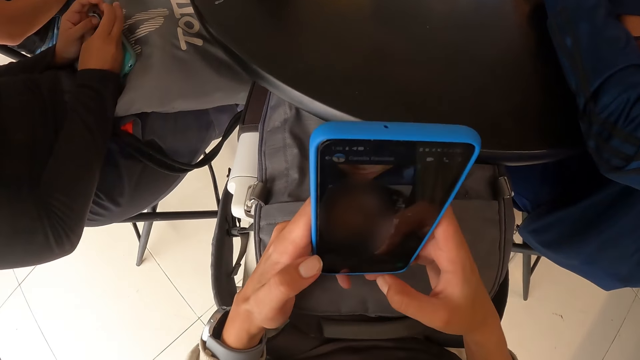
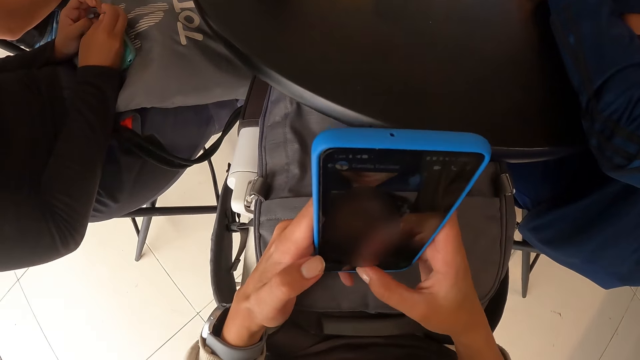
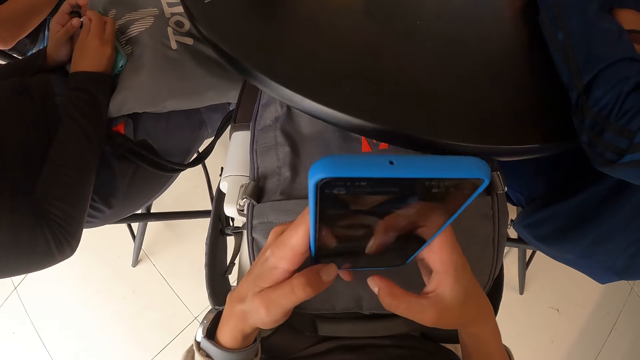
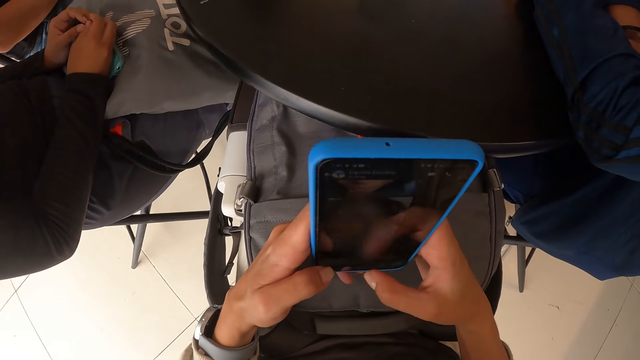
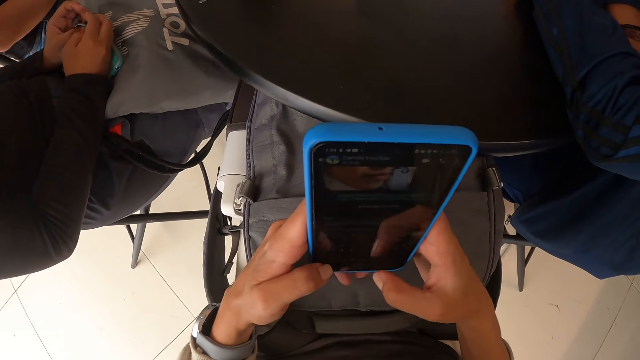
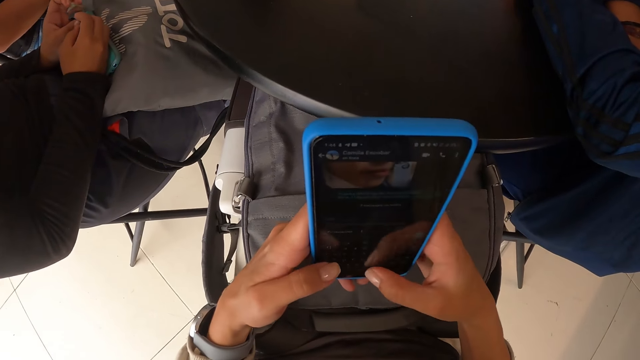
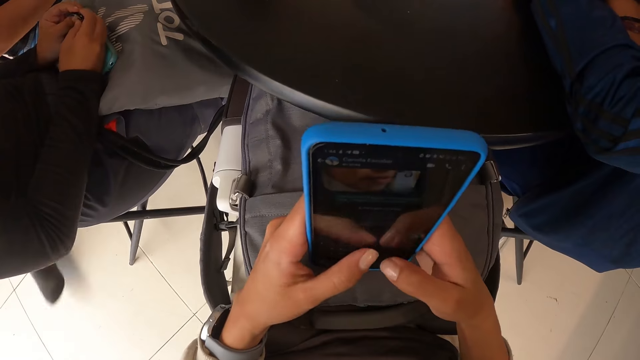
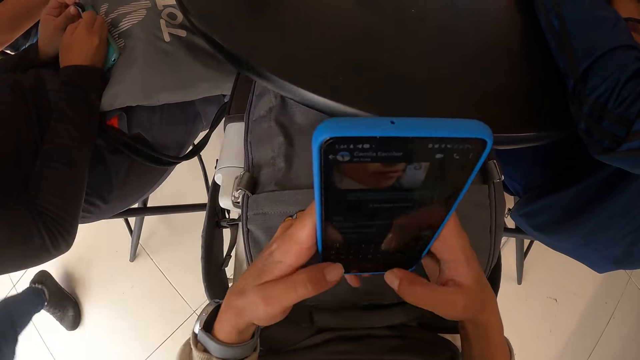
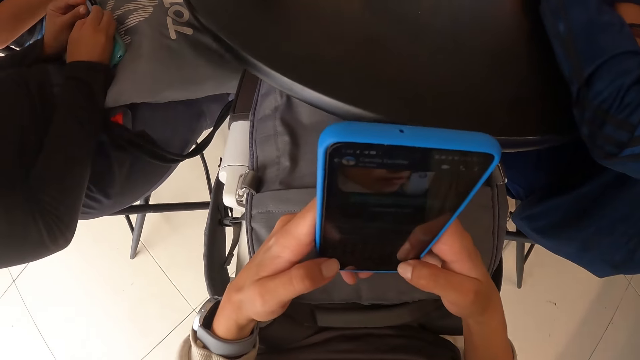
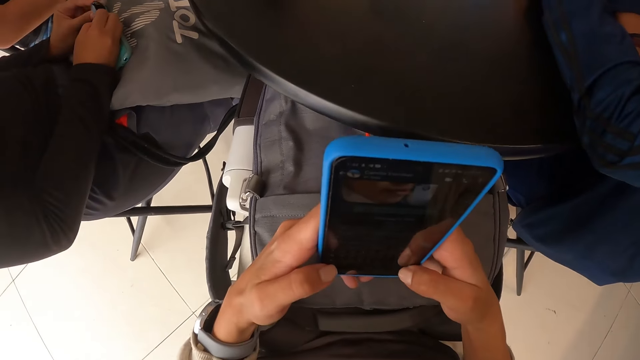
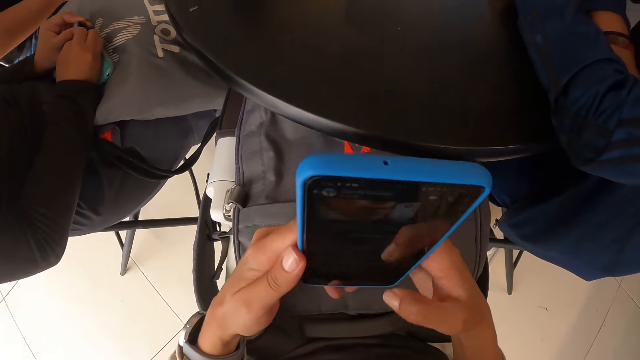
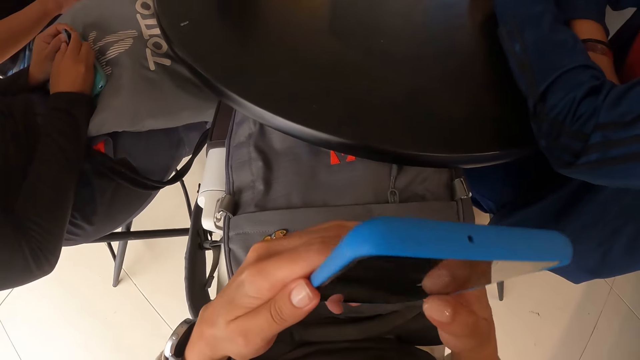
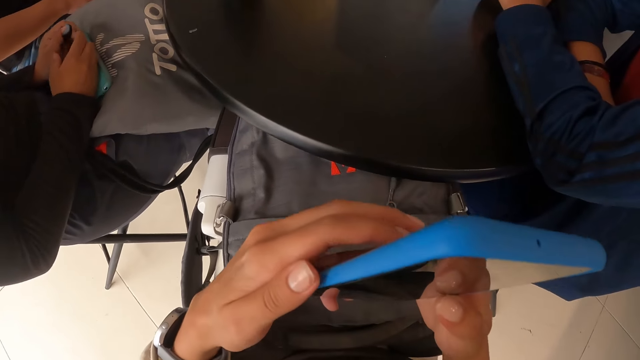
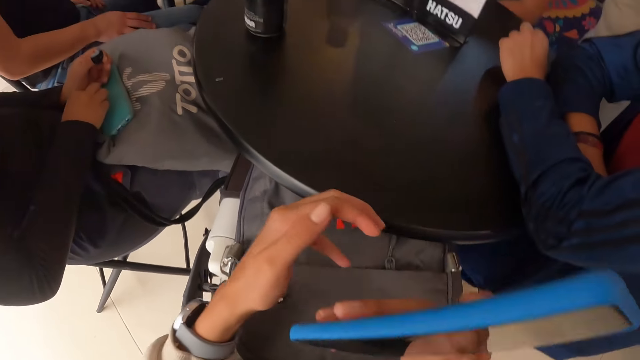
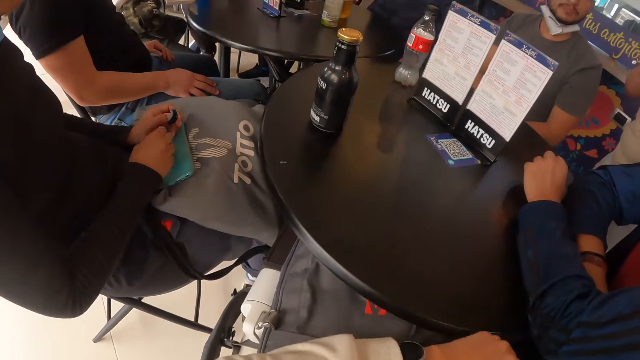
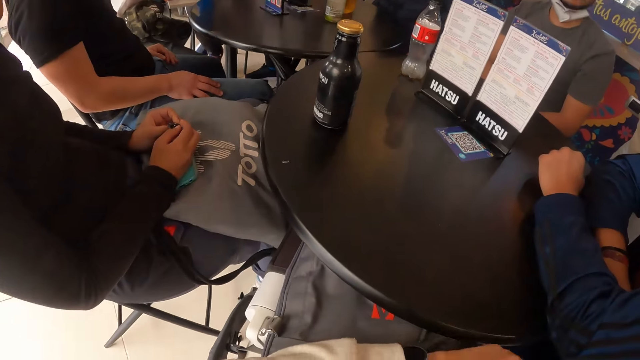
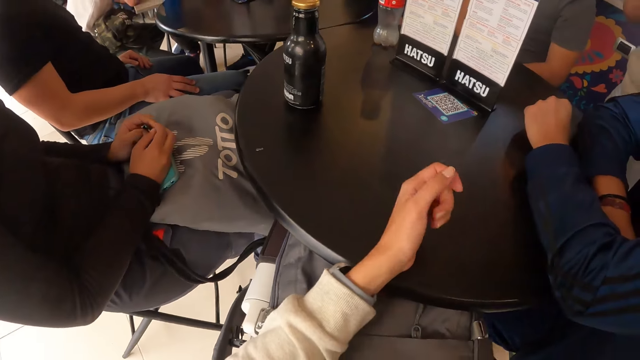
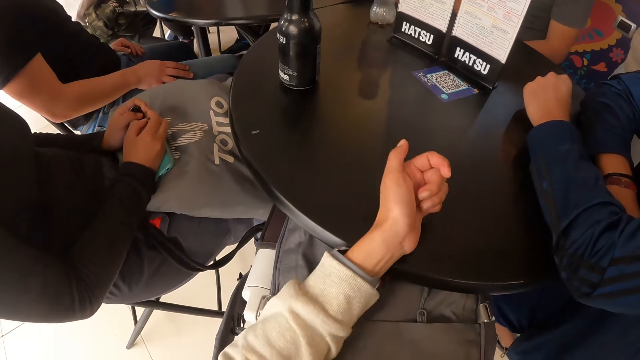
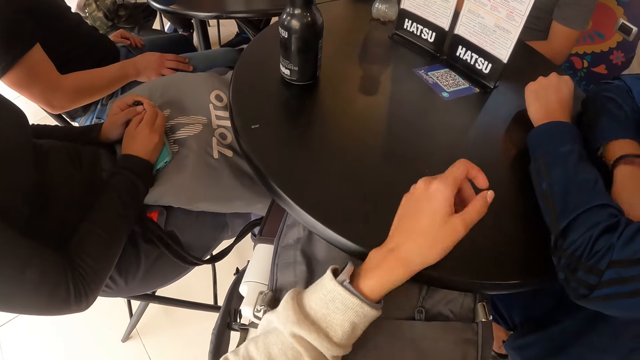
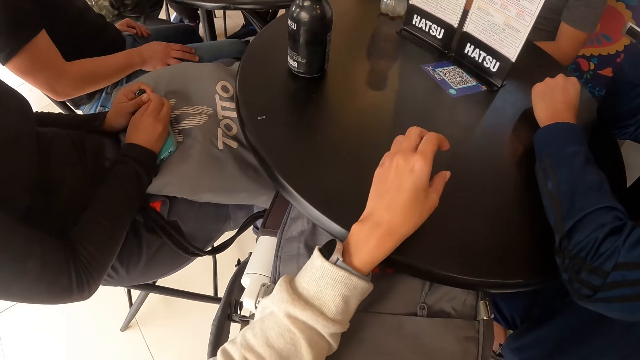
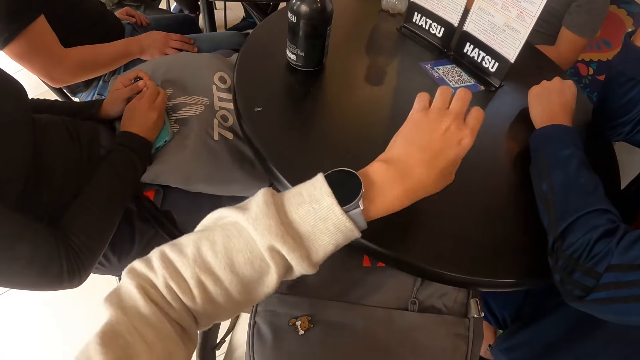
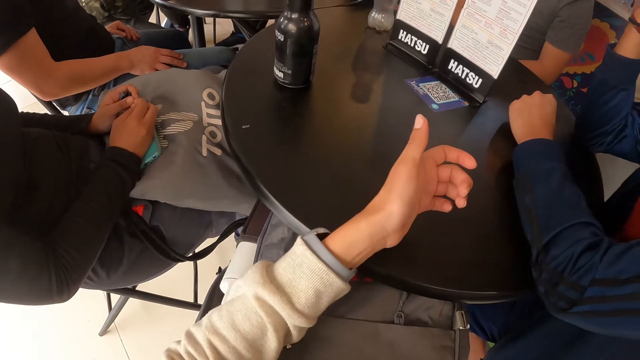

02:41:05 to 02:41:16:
The camera wearer gestures with her left hand.

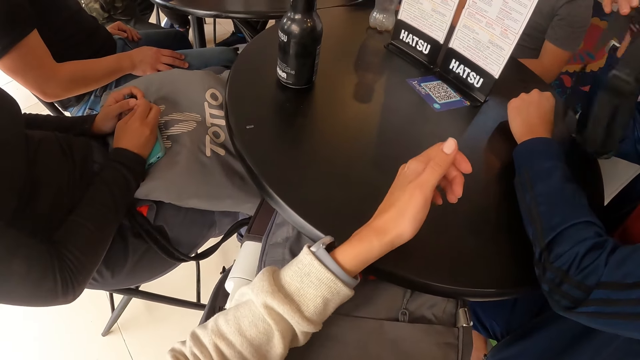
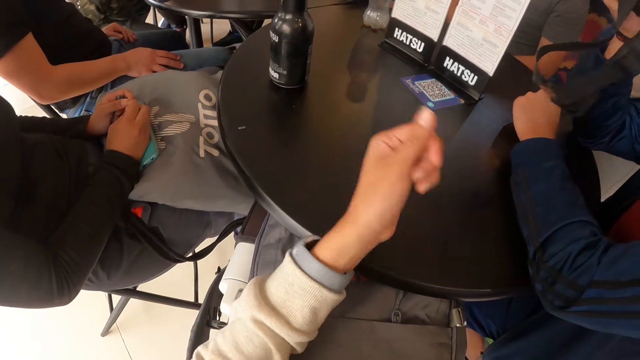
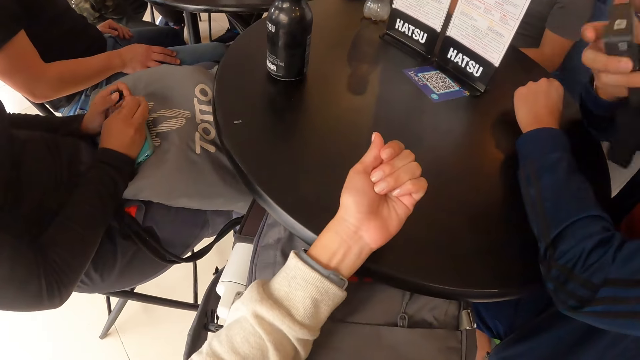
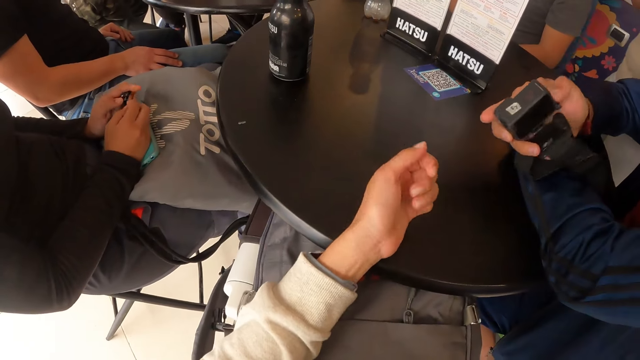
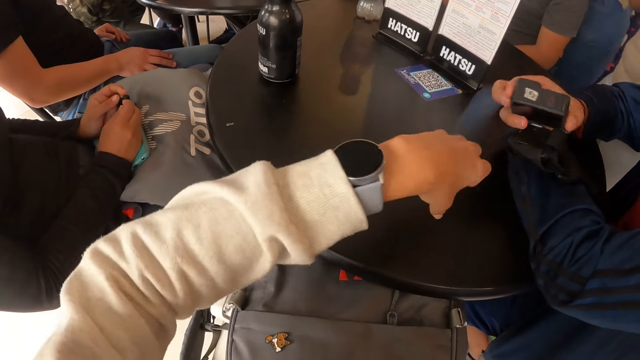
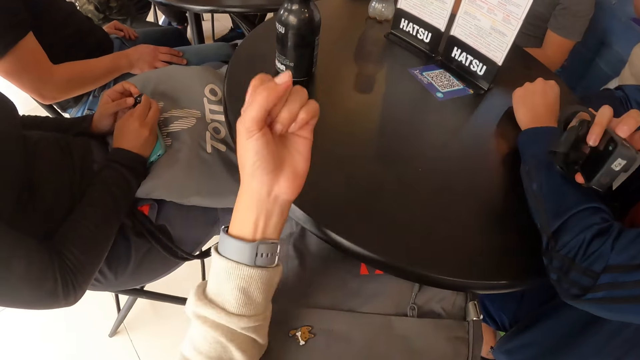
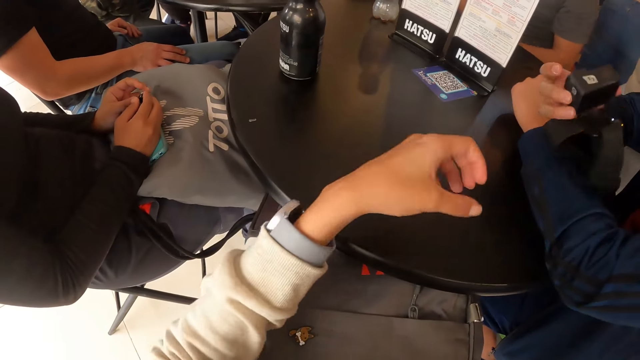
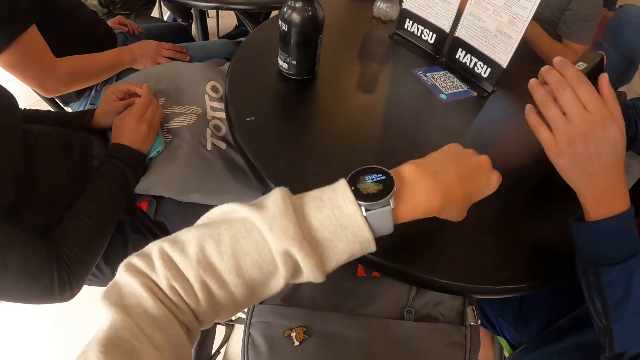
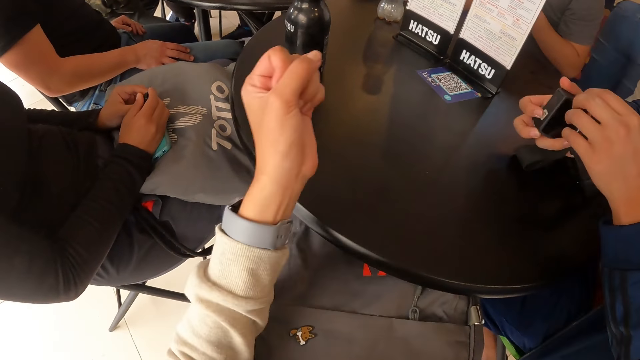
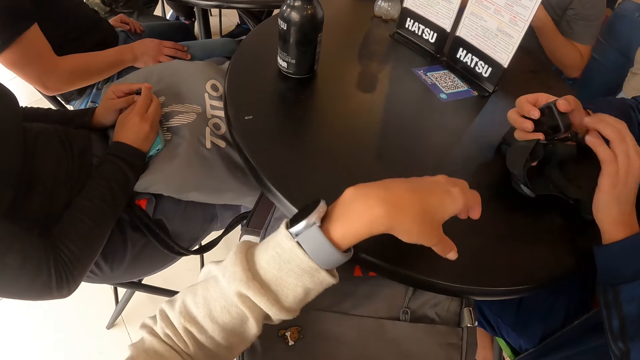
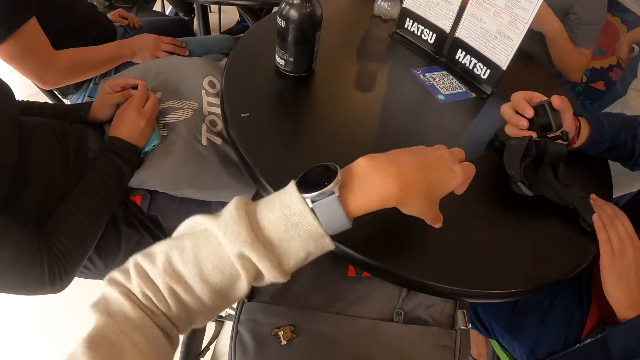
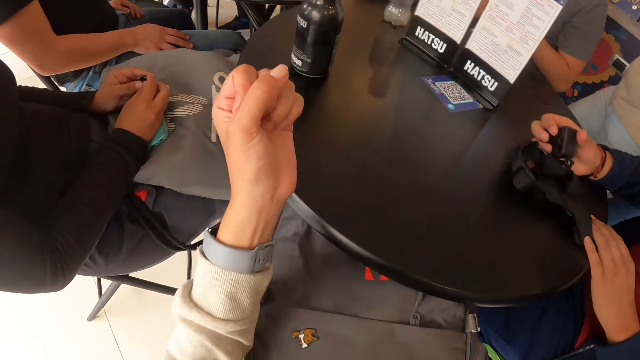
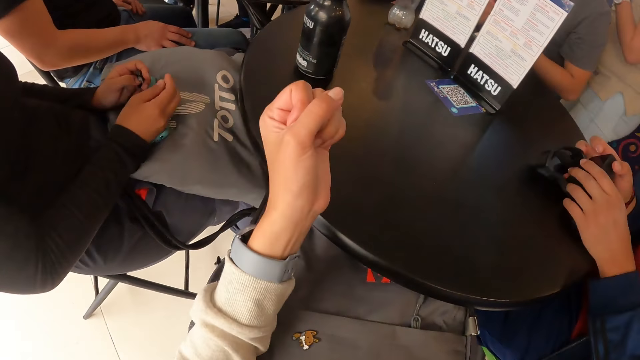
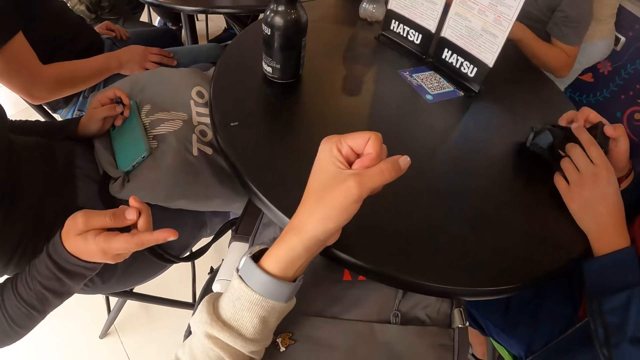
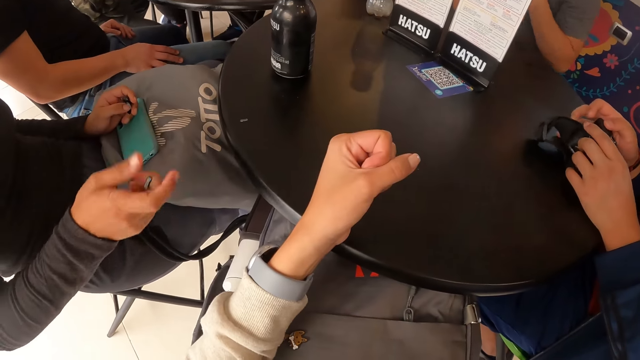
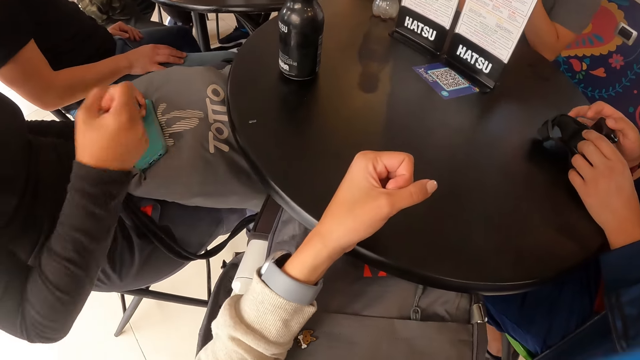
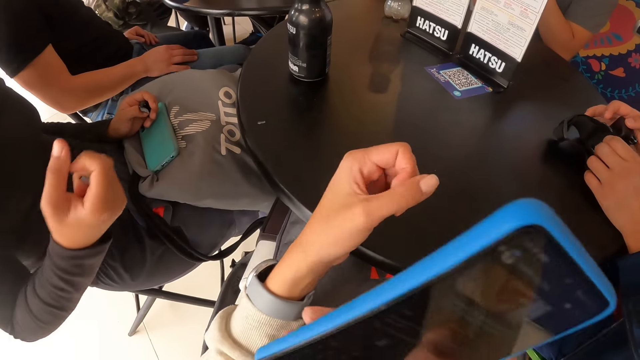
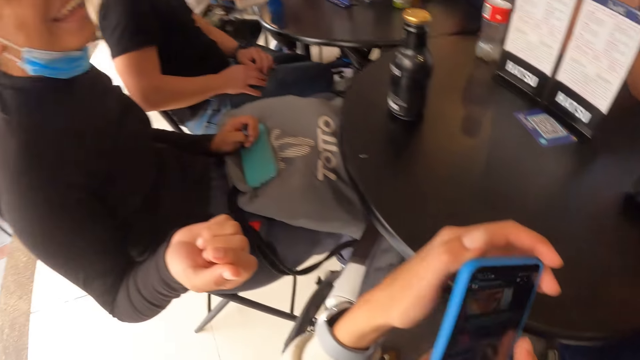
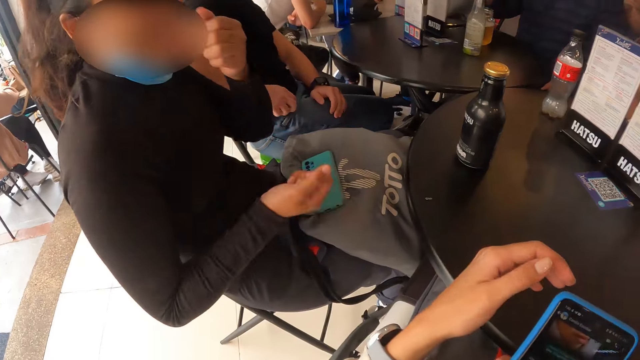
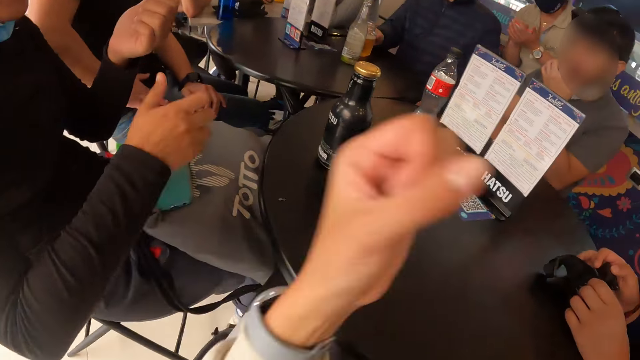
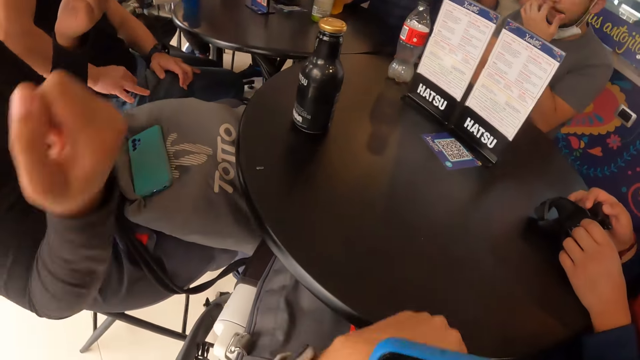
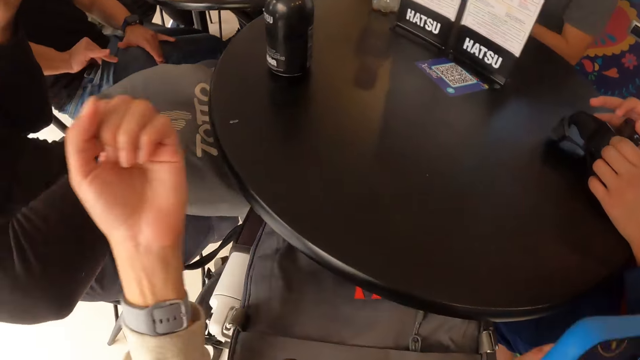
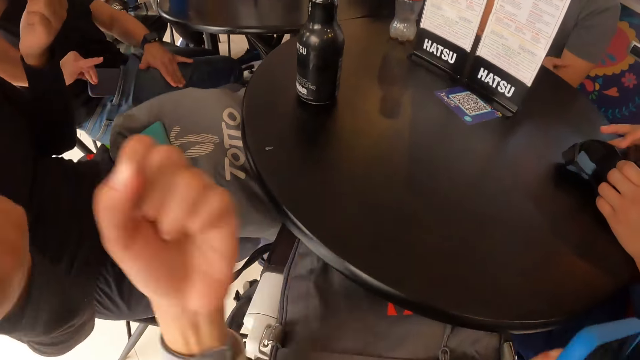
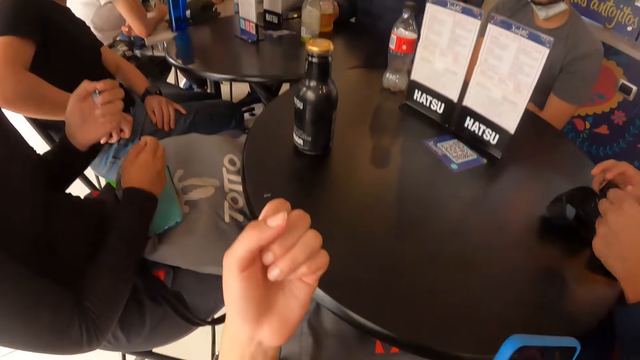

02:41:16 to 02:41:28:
A man holds a camera in his left hand. The man looks at the camera. The man passes the camera in his left hand to the camera wearer. The camera wearer gestures with her left hand. The man holds the camera in both hands. A woman points her right hand to the camera wearer. The woman gestures with her right hand. The camera wearer holds the phone in her right hand. She moves the hands. The woman gestures with both hands. The camera wearer looks around.
